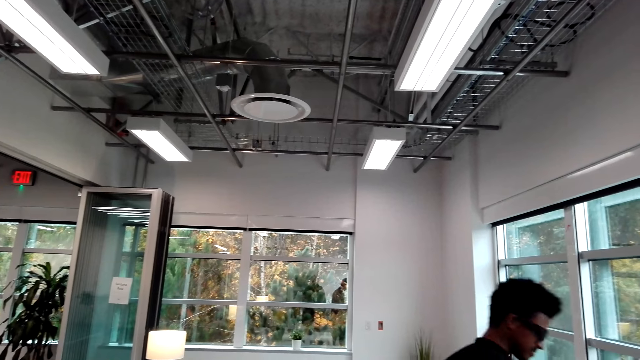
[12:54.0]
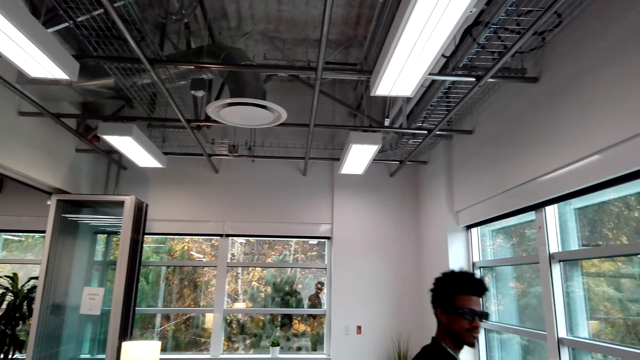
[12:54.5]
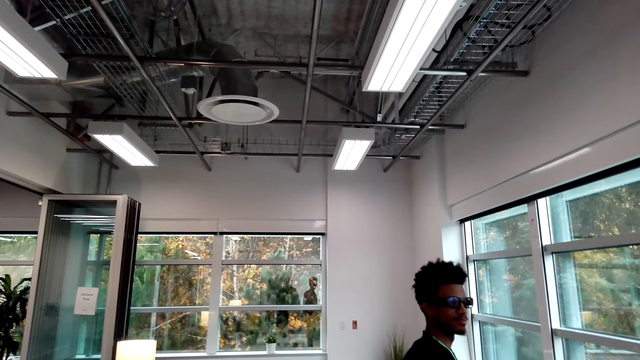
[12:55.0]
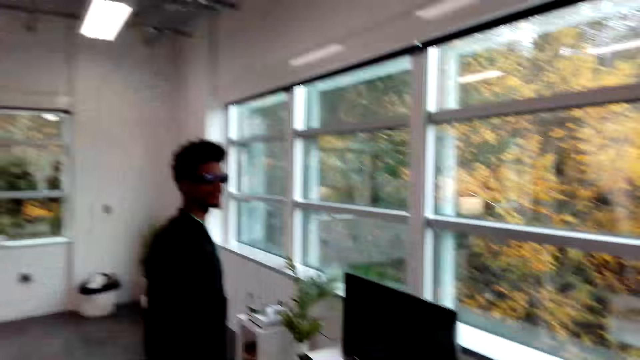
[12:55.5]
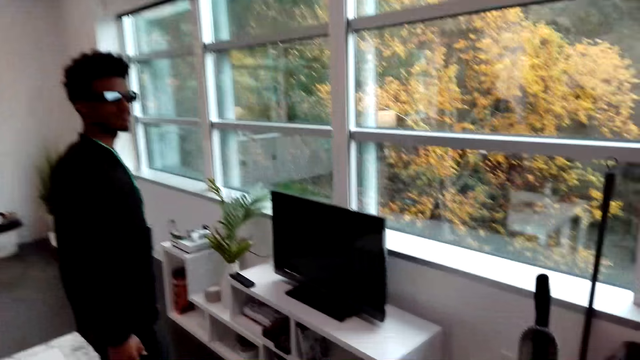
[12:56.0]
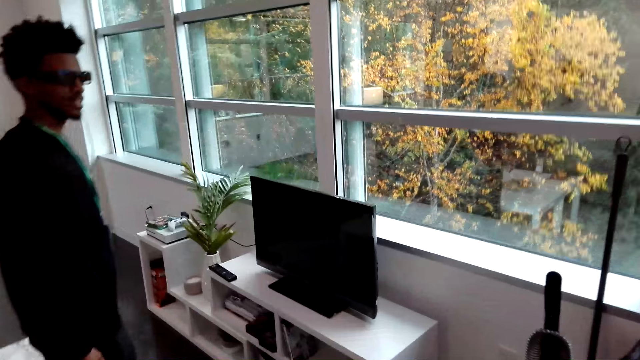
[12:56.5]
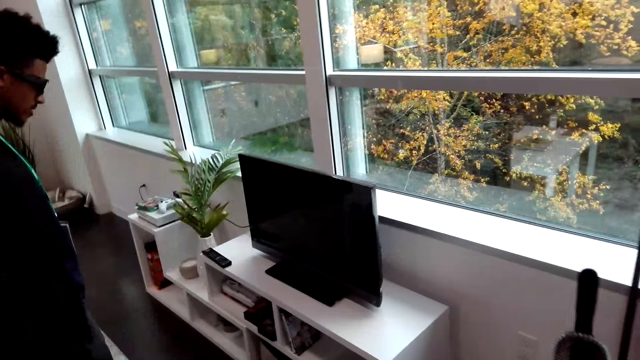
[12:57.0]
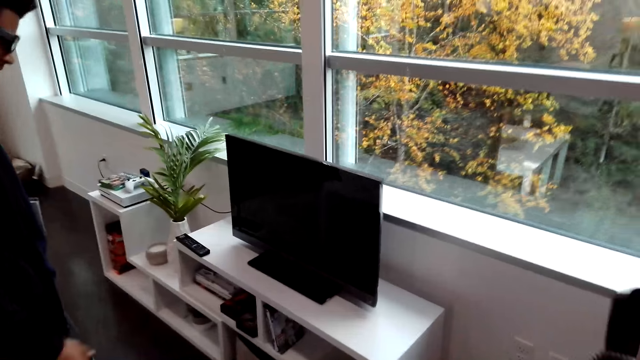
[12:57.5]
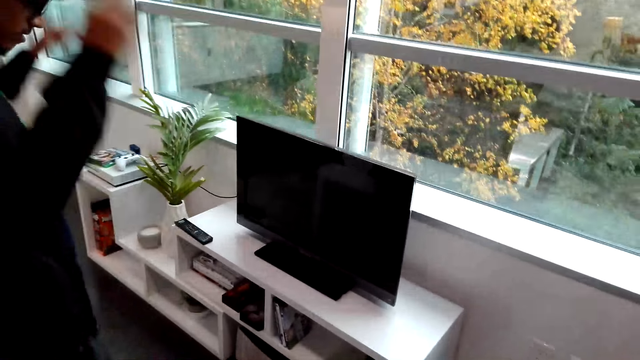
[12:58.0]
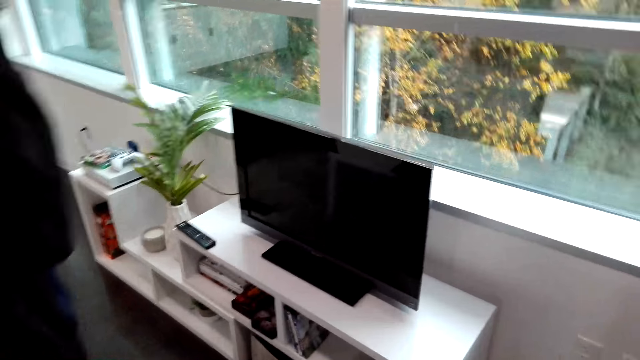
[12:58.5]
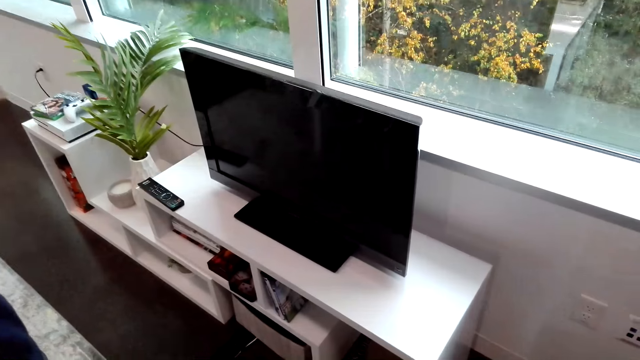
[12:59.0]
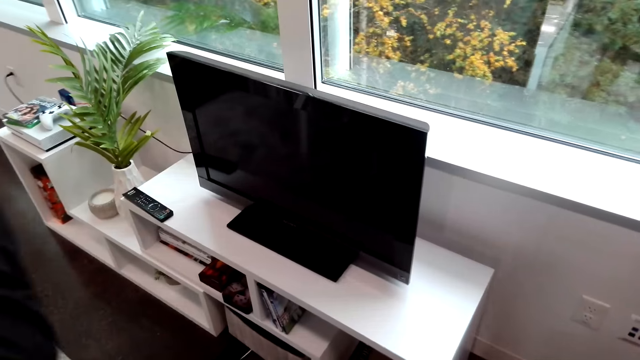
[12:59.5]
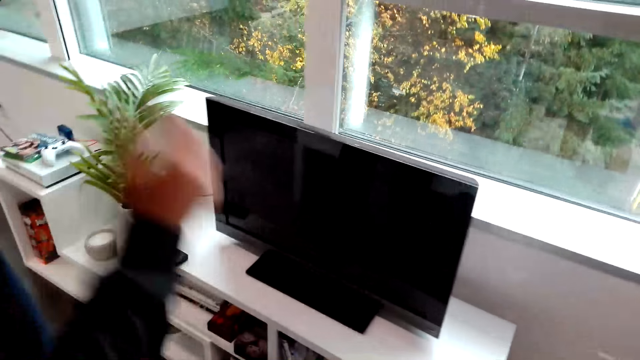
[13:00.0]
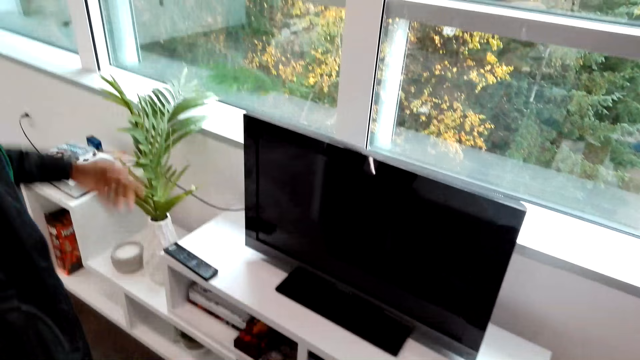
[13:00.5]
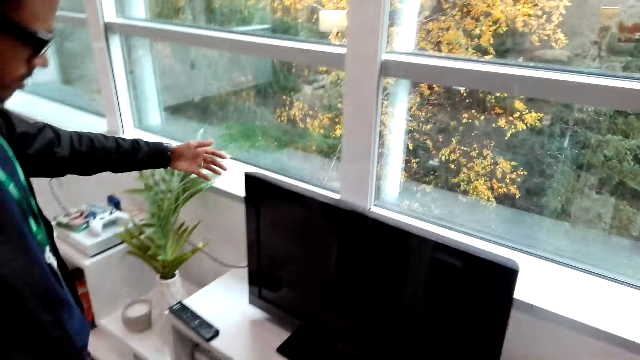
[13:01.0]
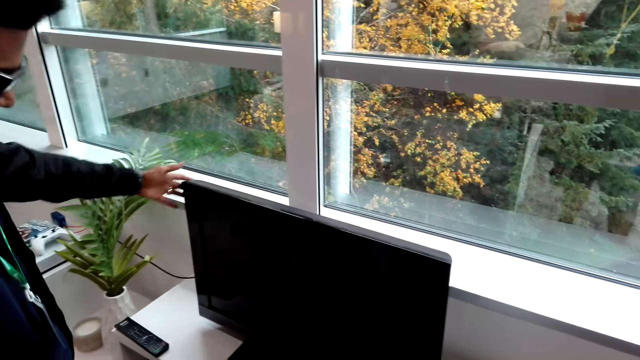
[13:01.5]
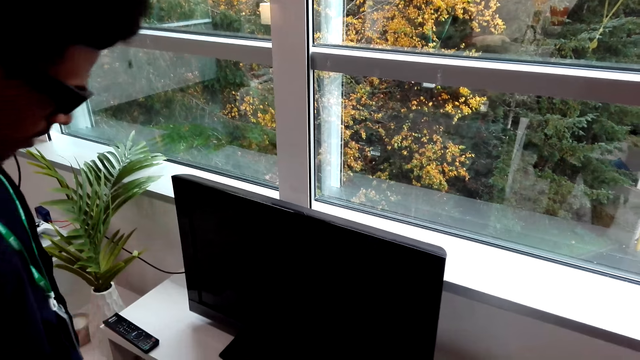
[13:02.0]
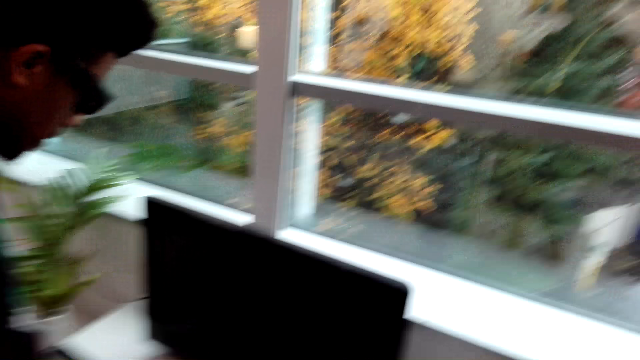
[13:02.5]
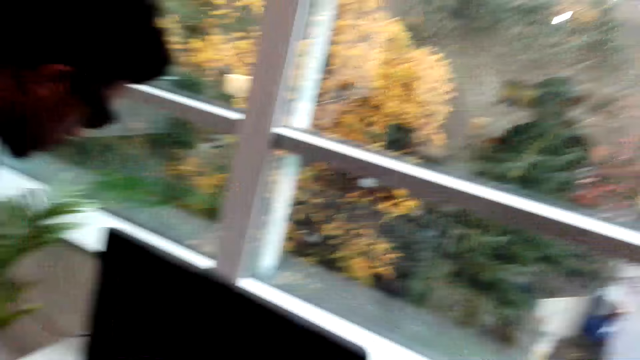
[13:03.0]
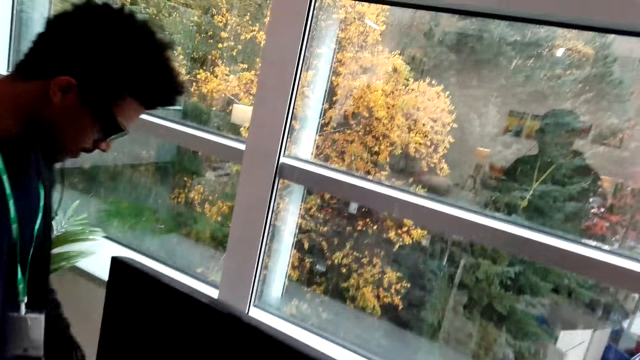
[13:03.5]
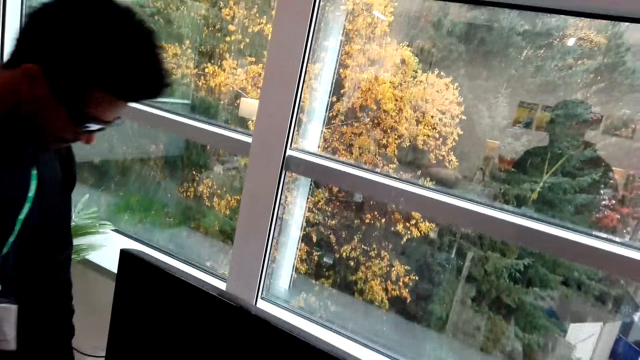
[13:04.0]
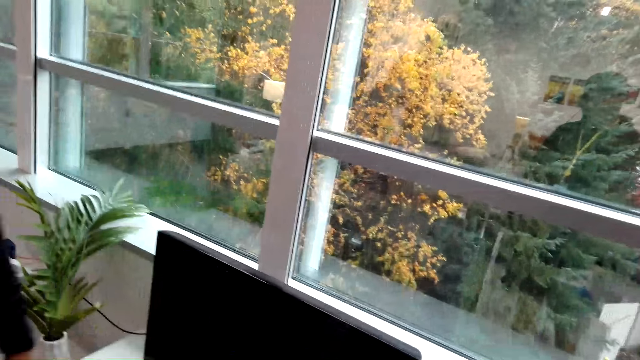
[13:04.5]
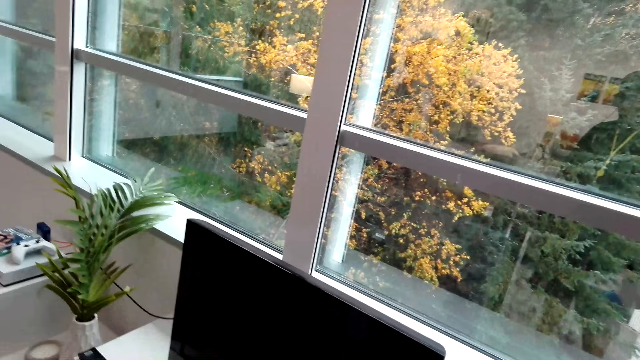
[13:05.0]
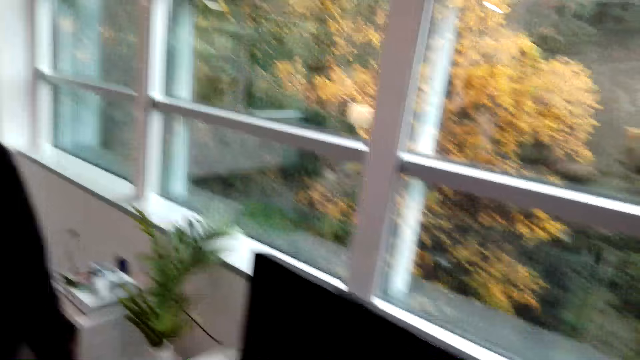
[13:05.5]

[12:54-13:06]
The camera wearer interacts with a person. The person touches a television. The camera wearer stares at the television.

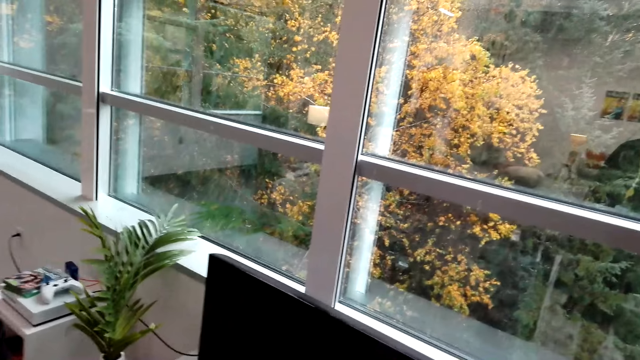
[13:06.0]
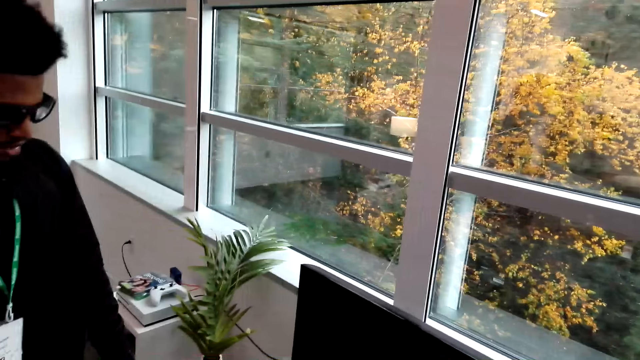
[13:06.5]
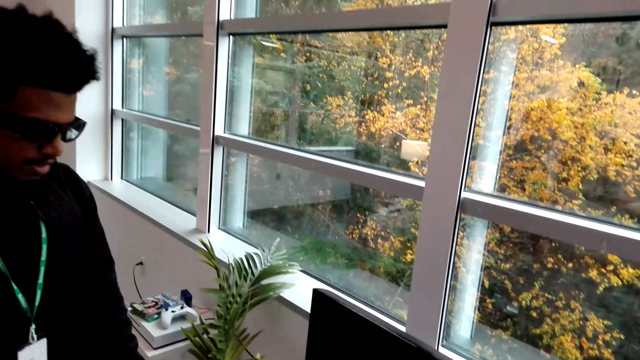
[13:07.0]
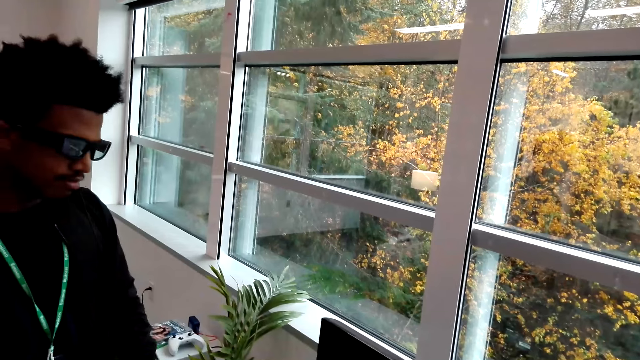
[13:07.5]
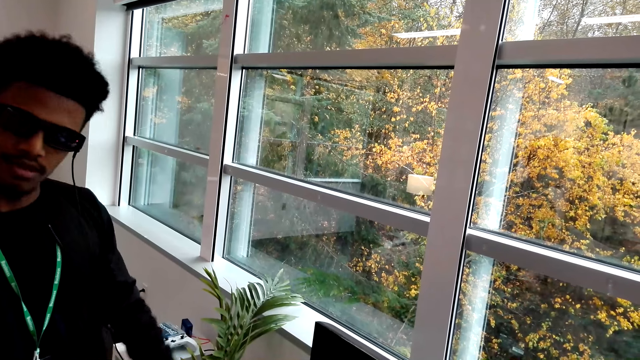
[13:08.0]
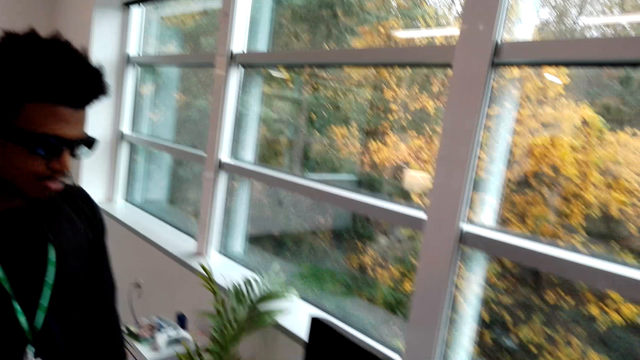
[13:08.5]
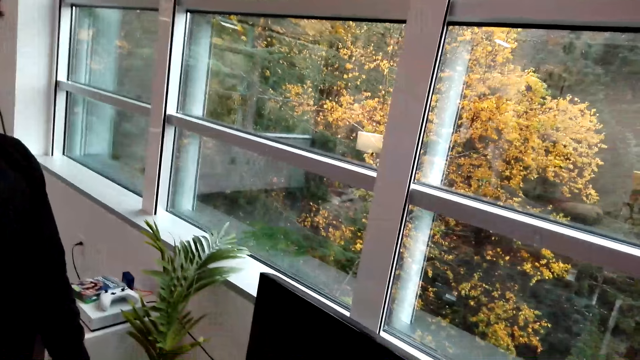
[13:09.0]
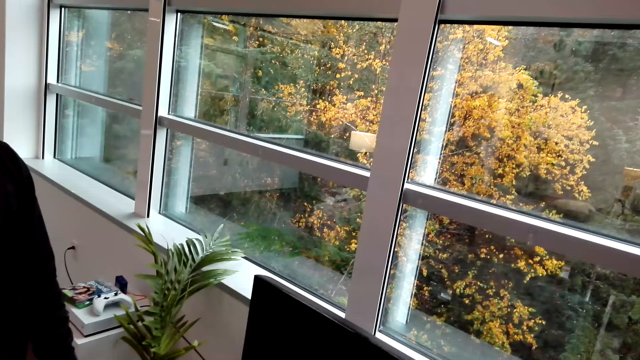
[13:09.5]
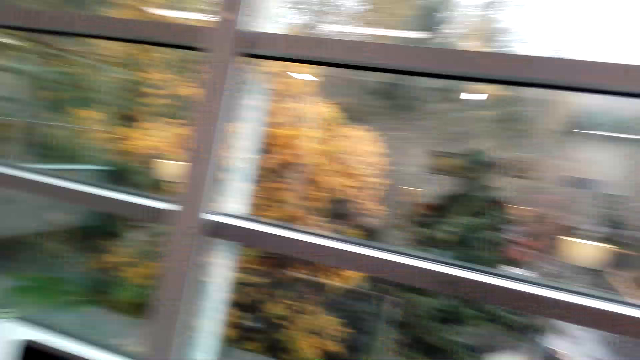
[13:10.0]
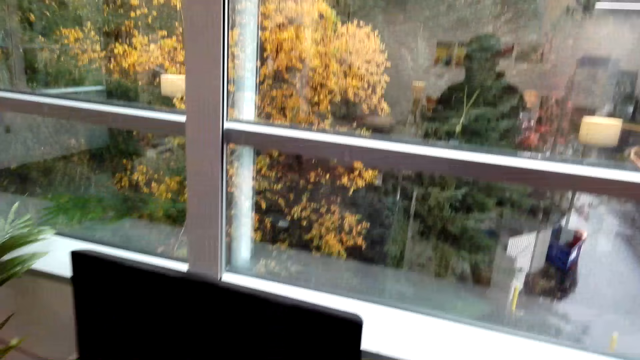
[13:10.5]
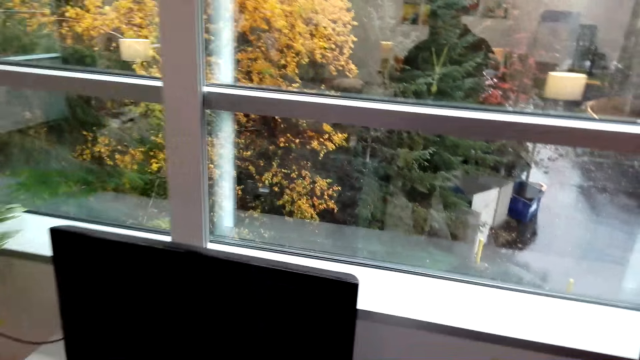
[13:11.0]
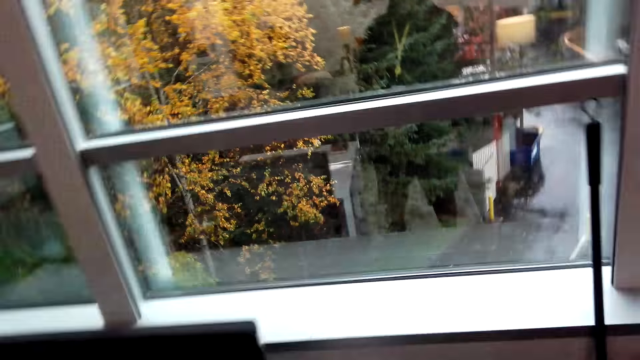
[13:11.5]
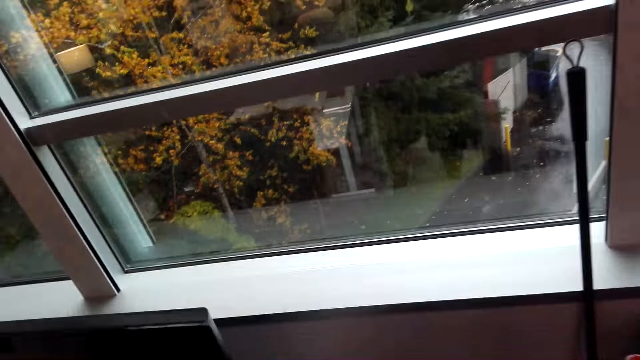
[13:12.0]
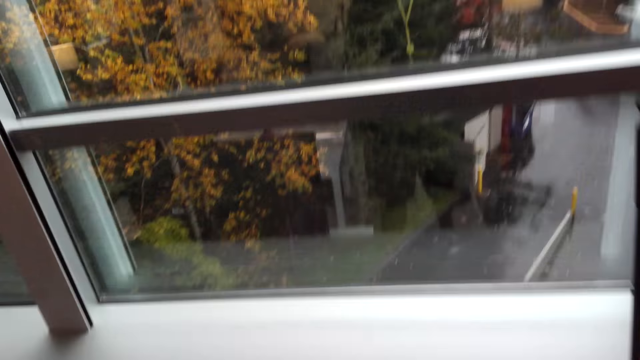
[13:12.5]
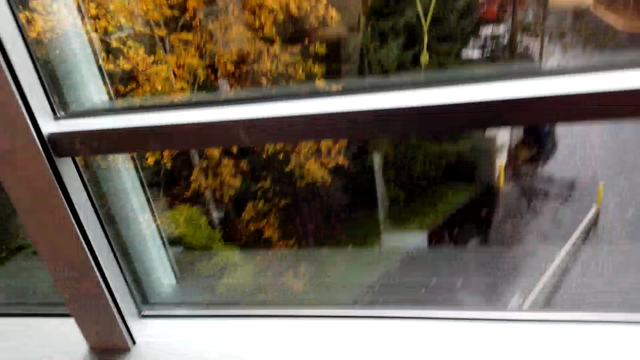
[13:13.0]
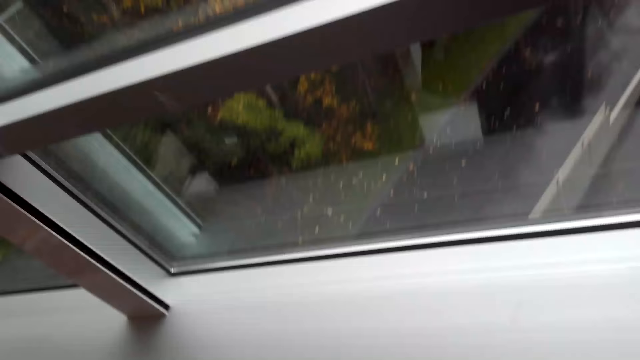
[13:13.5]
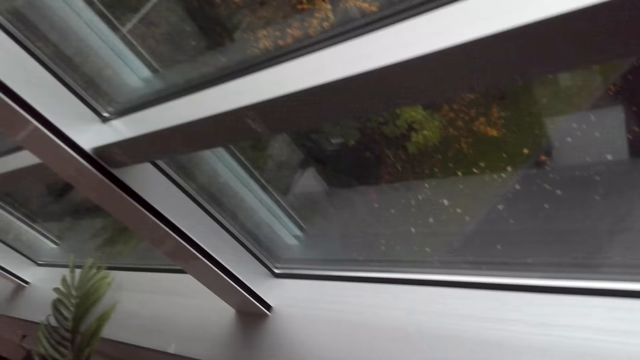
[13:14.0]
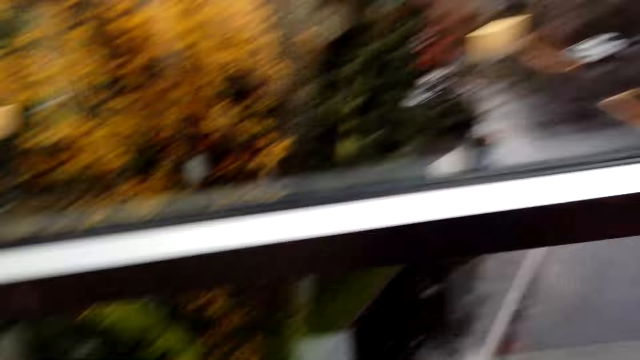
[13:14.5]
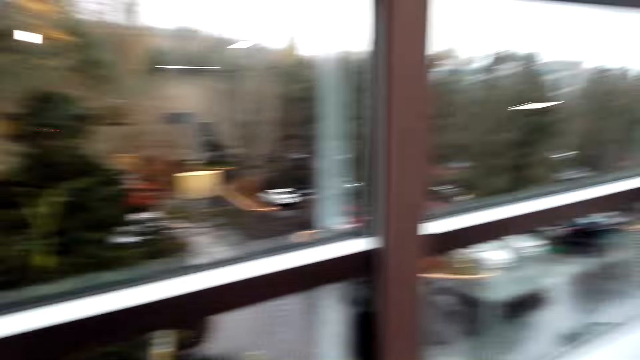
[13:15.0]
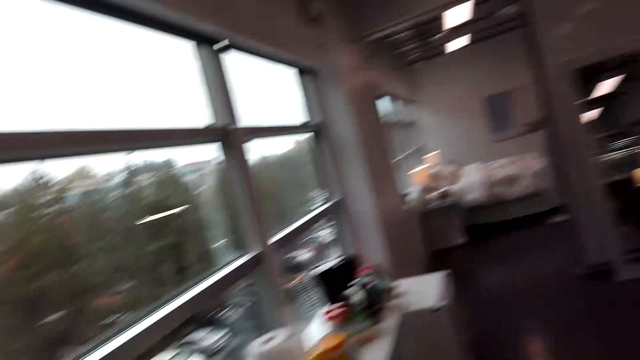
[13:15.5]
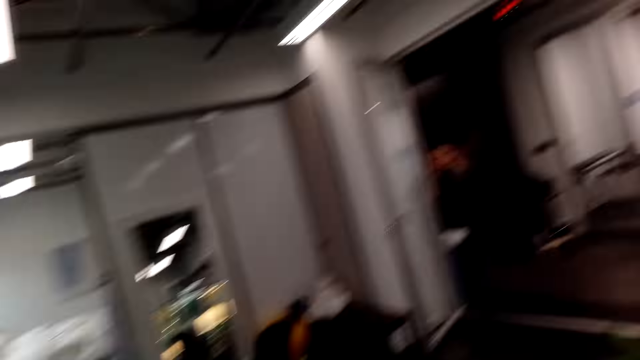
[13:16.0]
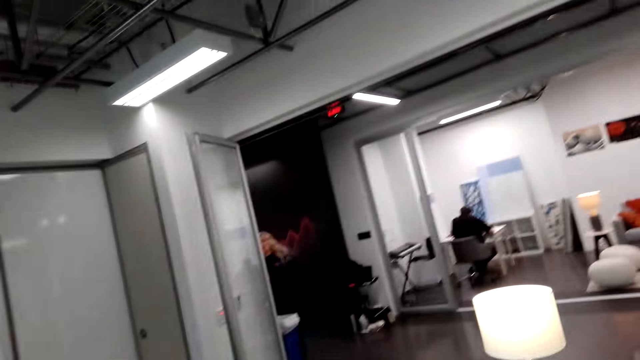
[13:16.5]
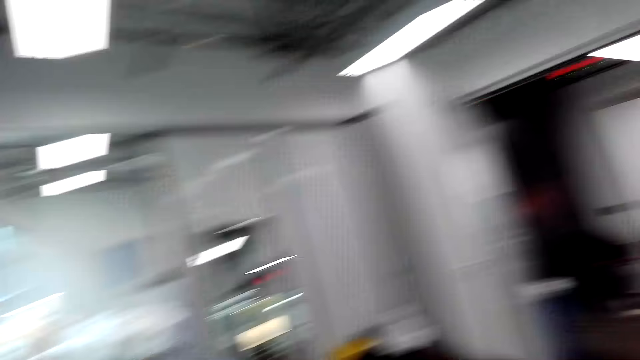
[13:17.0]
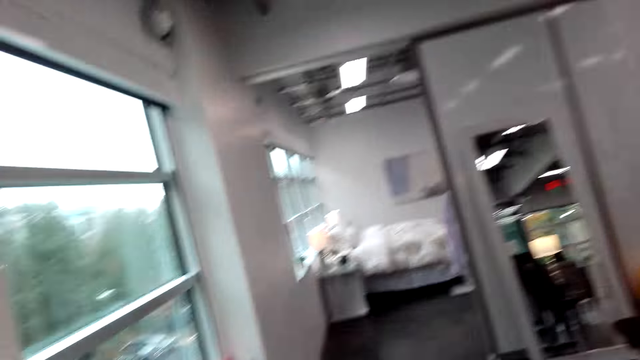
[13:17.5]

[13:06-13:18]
A person interacts with the camera wearer. The camera wearer looks outside. They look around.
